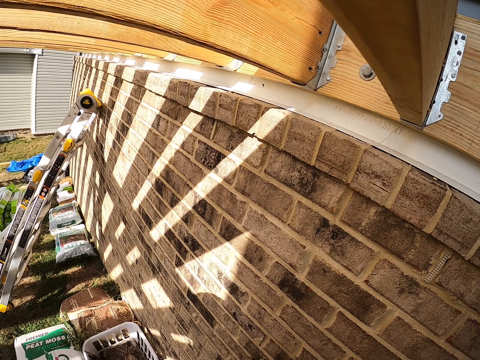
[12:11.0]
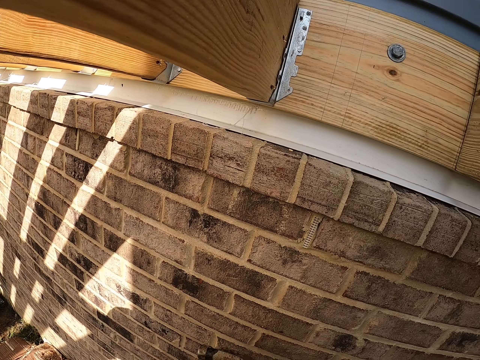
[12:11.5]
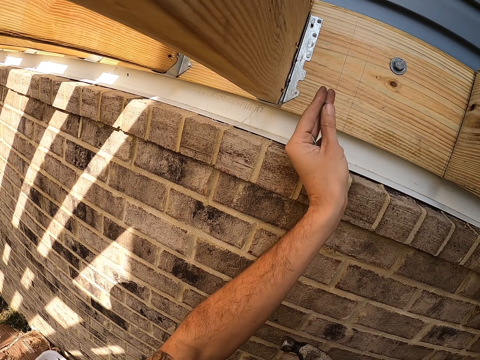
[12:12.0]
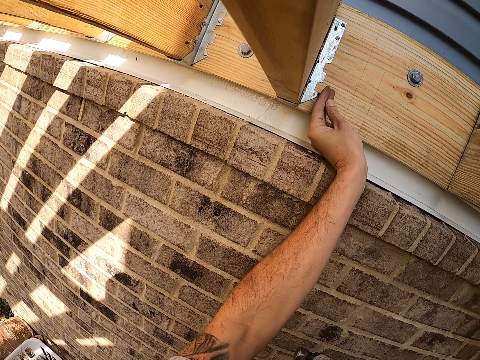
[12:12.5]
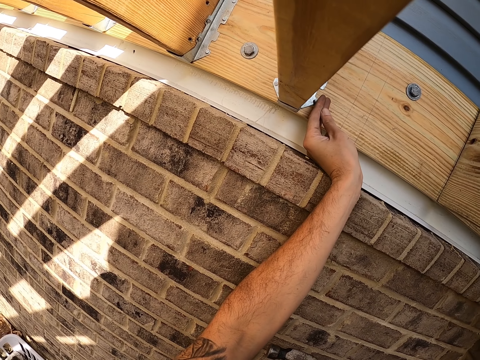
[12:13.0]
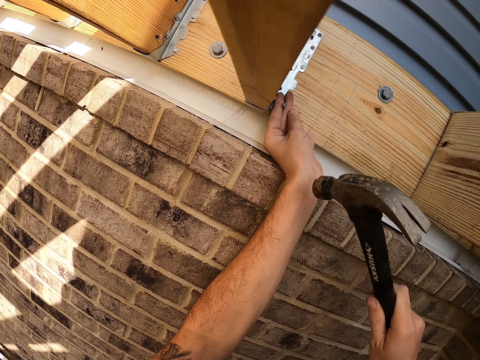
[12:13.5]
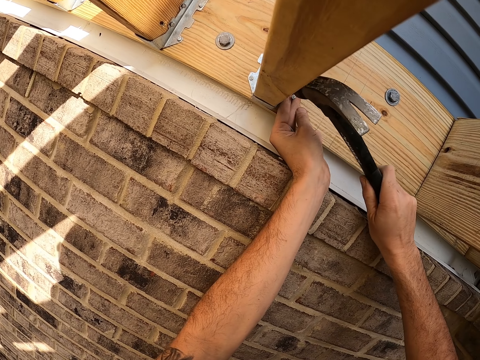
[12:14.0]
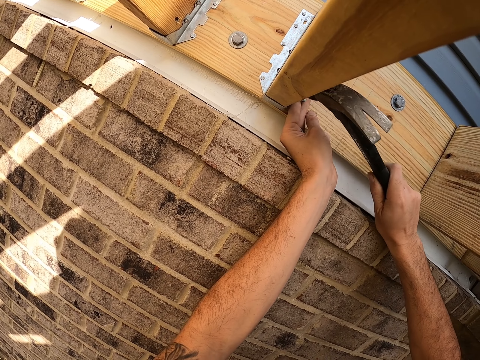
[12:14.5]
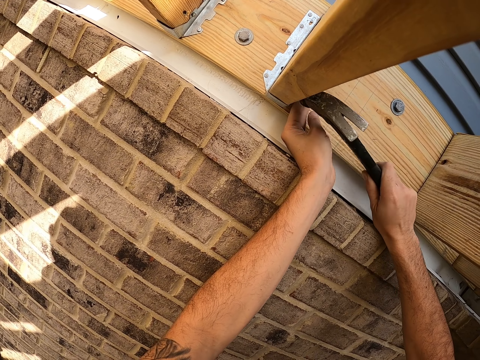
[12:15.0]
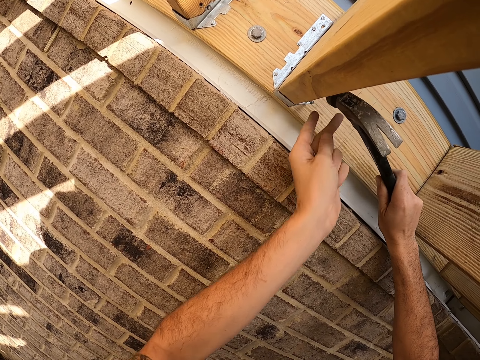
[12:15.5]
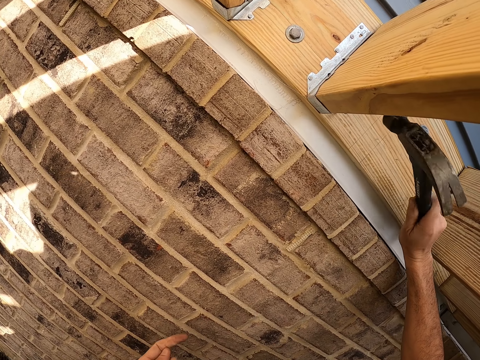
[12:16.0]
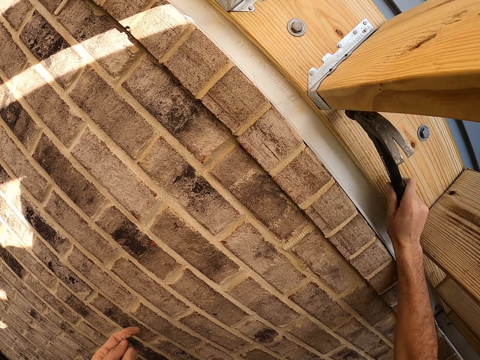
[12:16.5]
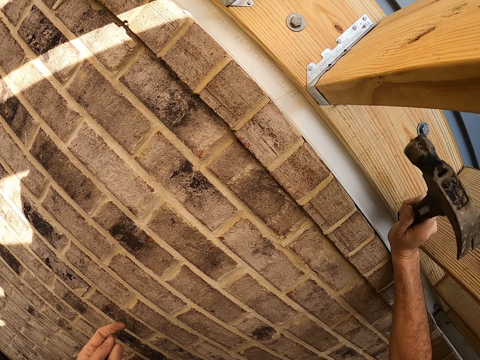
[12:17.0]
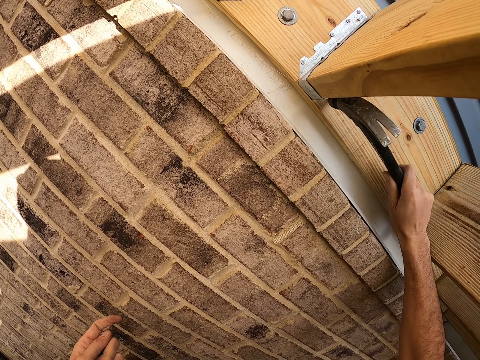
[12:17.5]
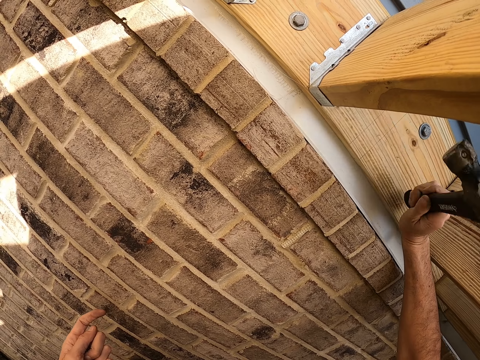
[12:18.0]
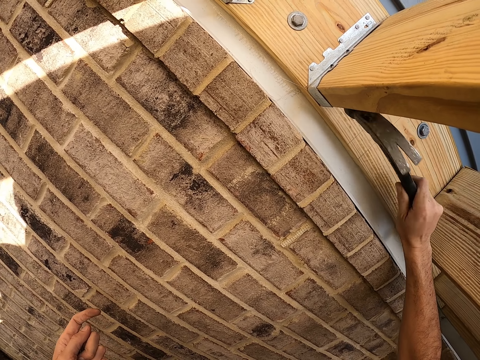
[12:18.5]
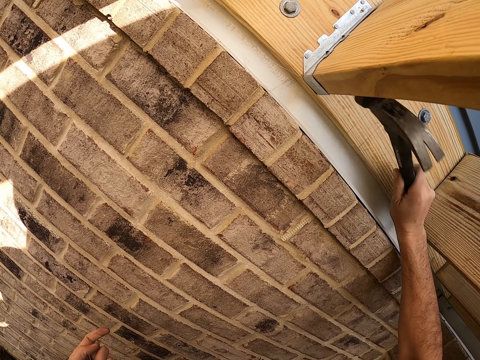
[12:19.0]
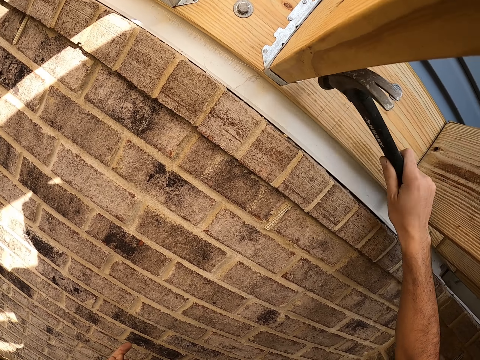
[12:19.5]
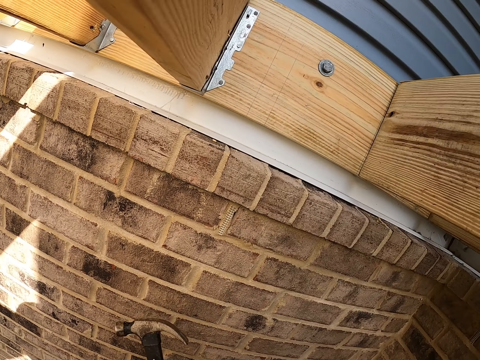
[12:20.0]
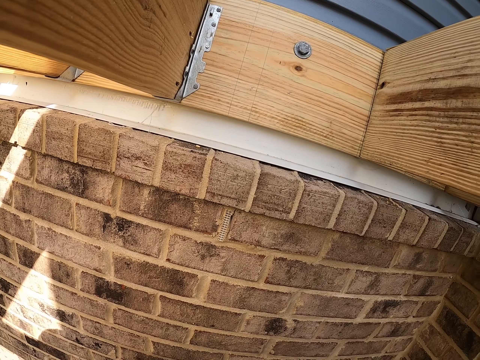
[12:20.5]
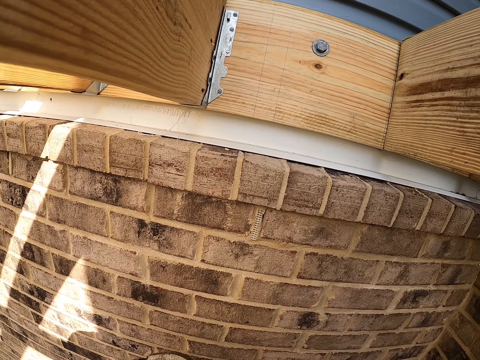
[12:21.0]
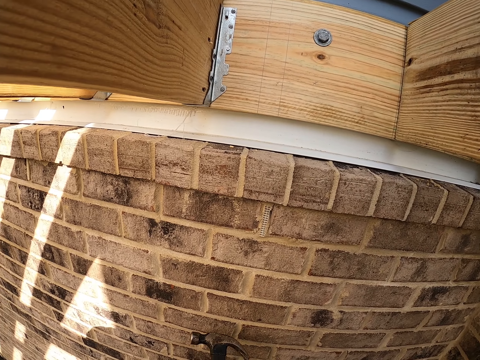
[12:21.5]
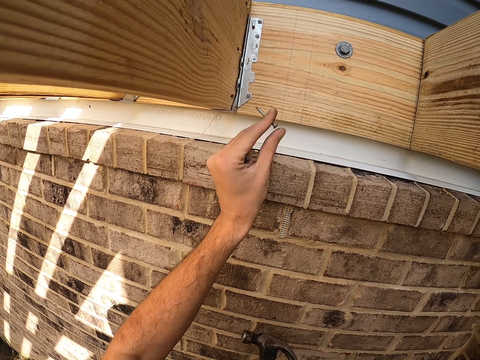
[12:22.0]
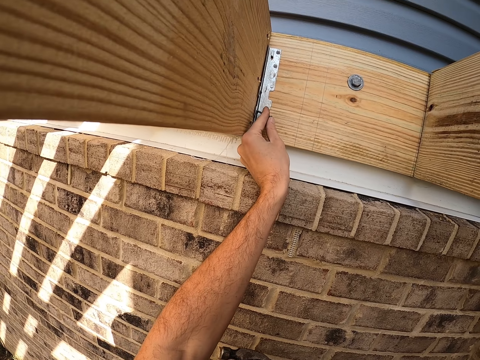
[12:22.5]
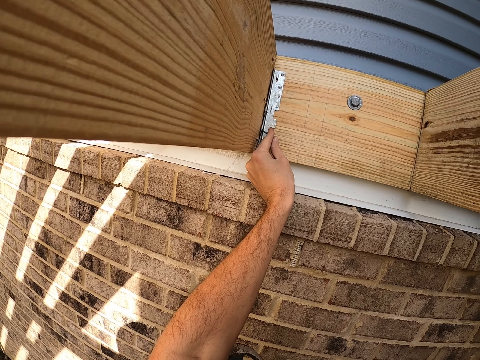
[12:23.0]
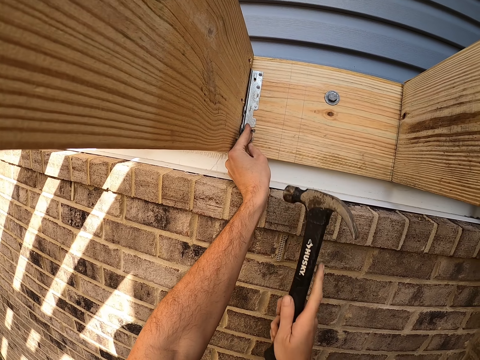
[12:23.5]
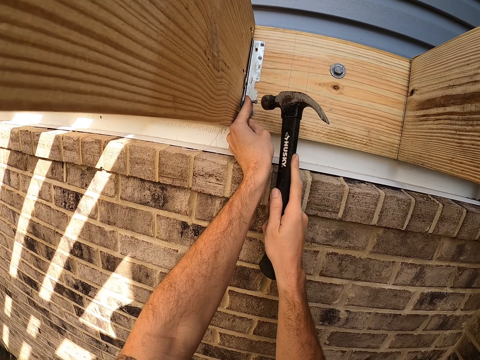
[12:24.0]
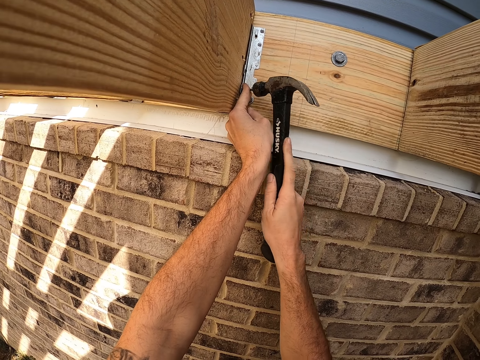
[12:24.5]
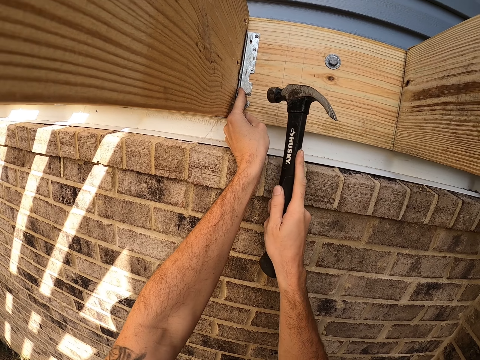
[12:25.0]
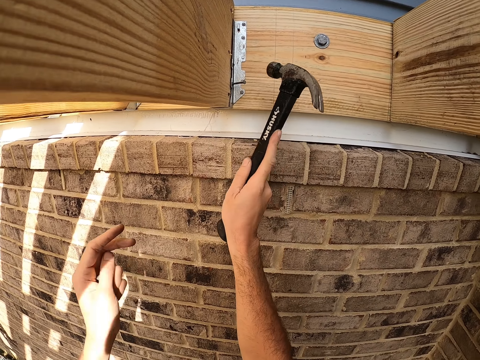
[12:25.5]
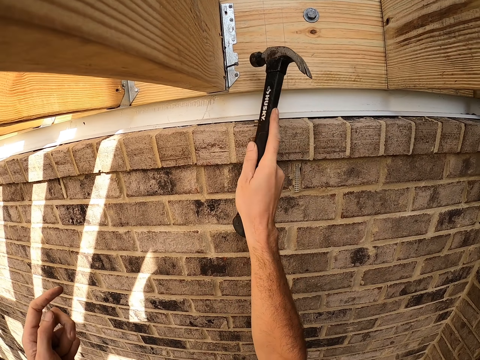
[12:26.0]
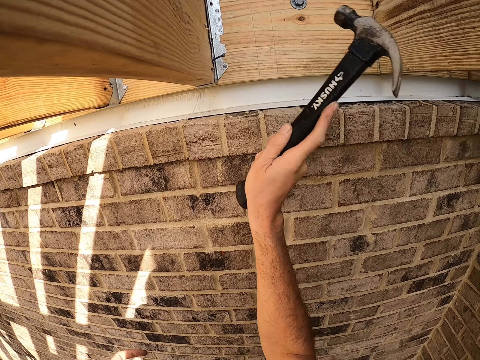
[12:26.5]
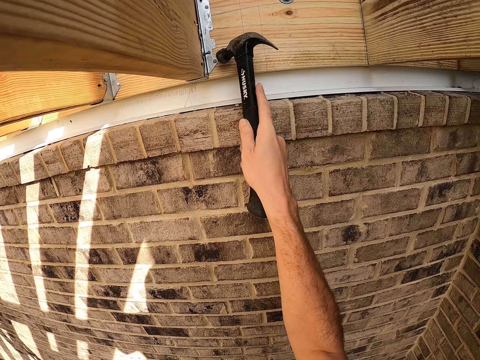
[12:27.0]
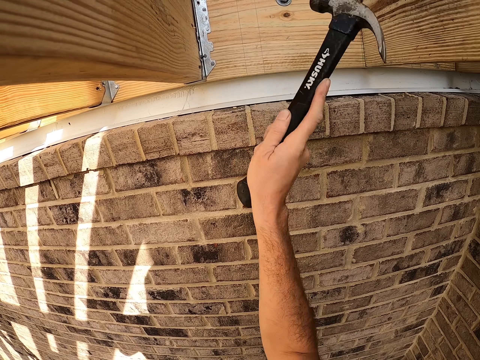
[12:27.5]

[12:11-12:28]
The camera wearer places an iron nail on the wood. He hits the nail with a hammer. He places an iron nail on the wood with his left hand. He hits the nail on the wall with the hammer.

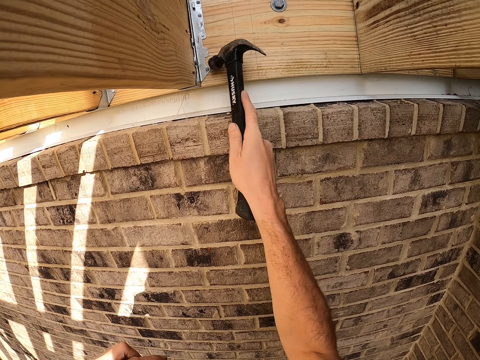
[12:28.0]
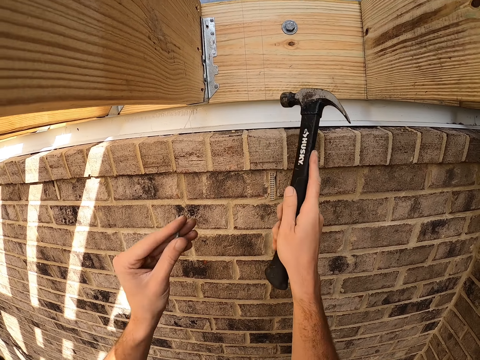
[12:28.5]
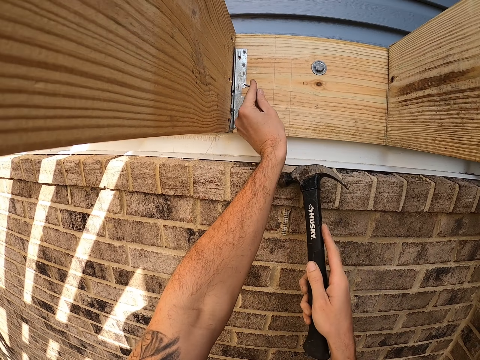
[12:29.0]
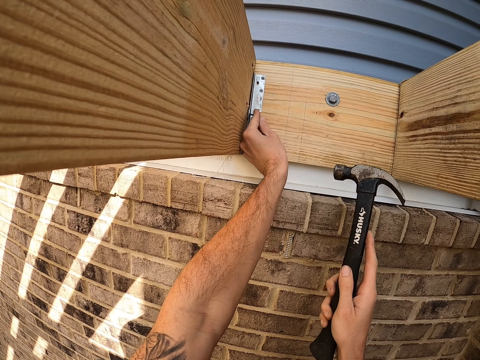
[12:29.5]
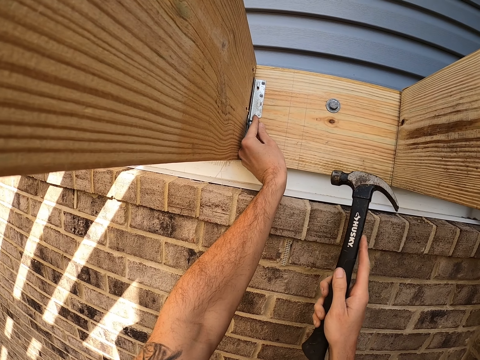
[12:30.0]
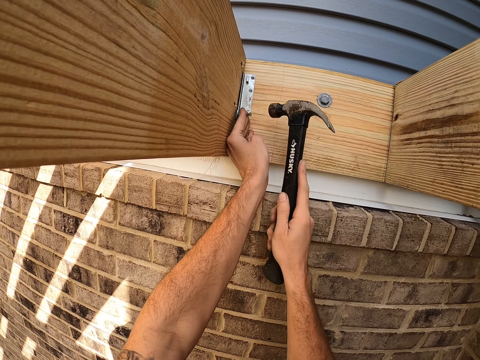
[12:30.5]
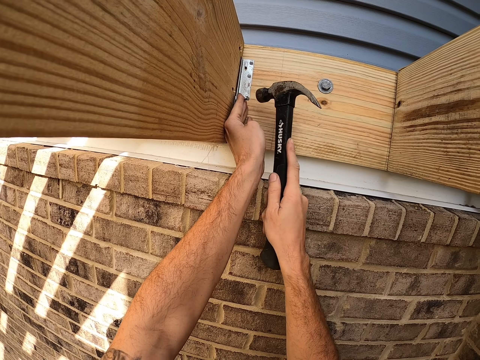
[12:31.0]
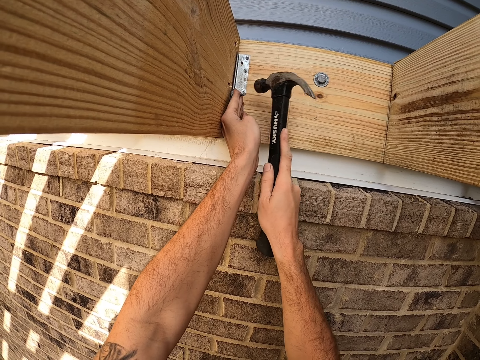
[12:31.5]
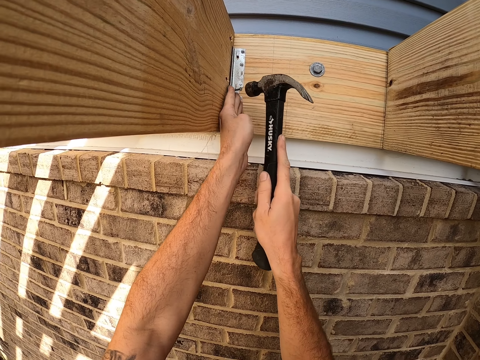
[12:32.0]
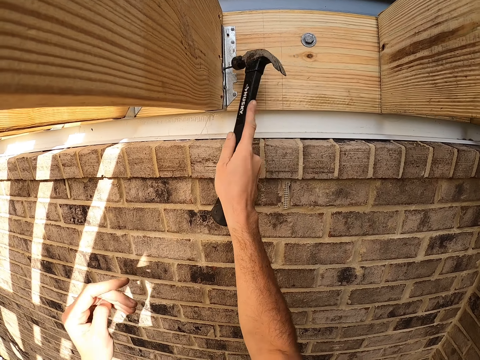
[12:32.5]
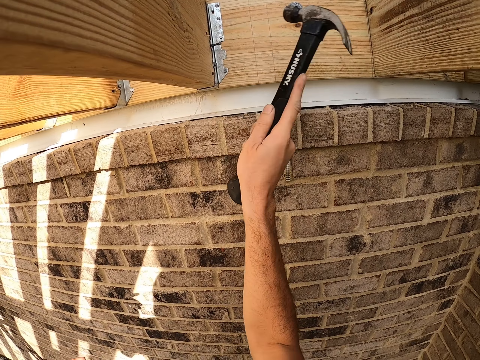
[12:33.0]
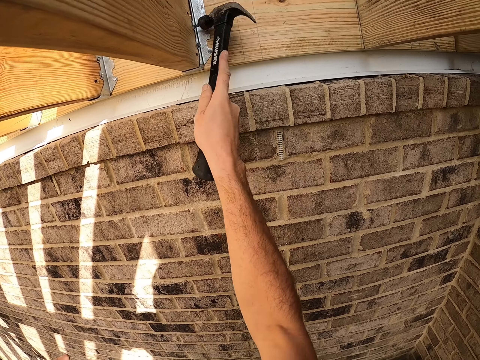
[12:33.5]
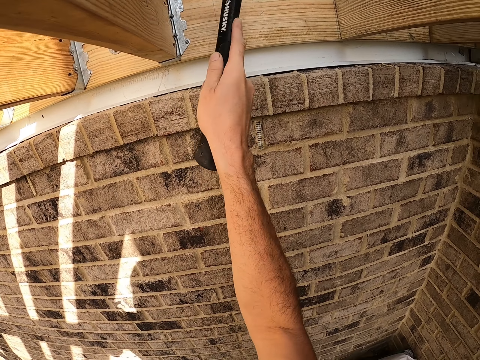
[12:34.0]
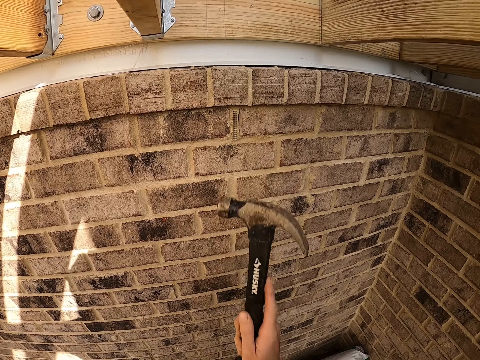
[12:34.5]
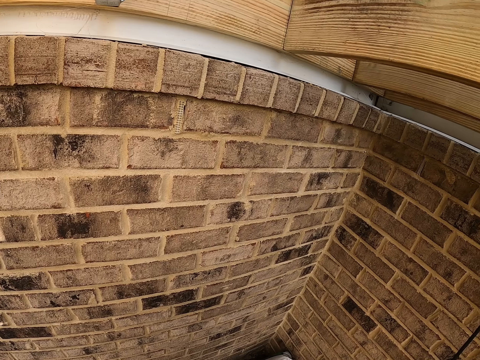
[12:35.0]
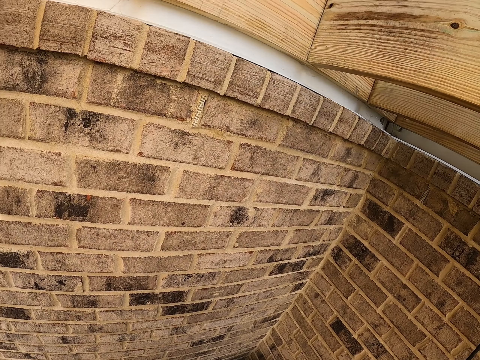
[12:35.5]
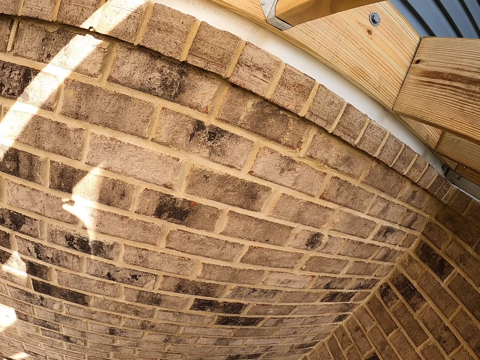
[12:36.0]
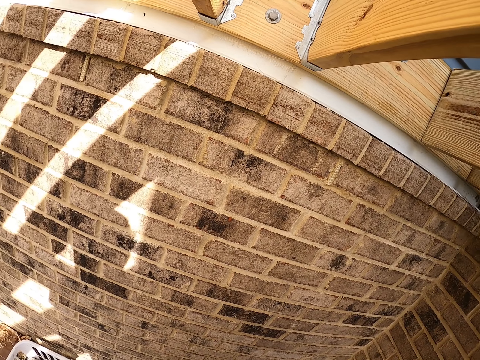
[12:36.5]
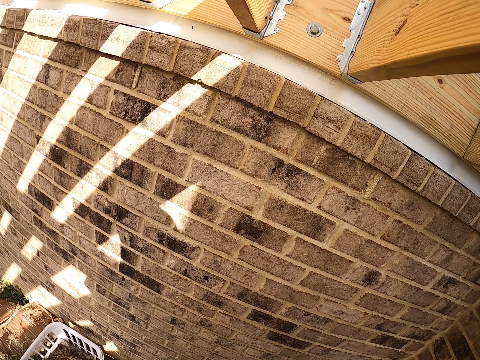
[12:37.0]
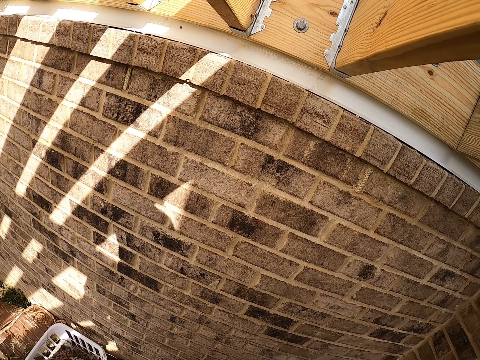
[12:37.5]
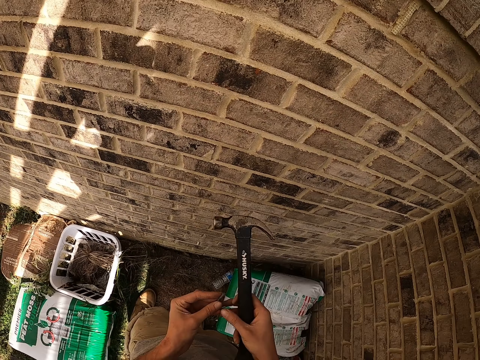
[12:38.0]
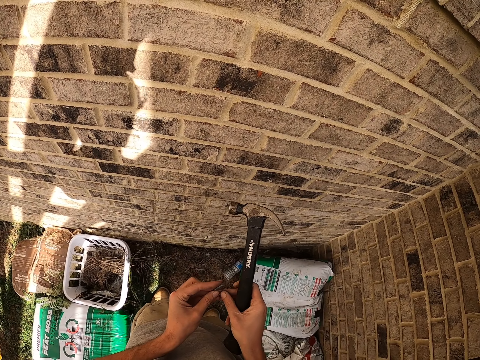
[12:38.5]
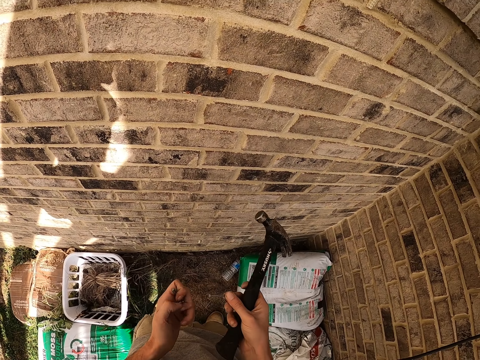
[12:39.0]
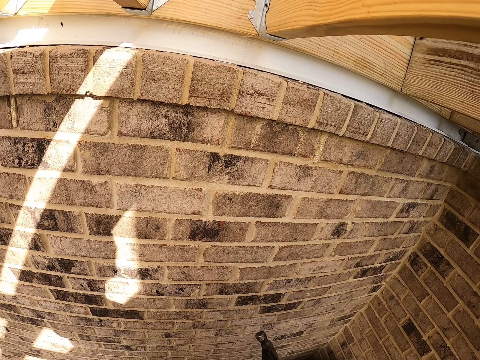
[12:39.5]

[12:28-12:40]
The camera wearer places an iron nail on the wood. They hit the nail with the hammer.
